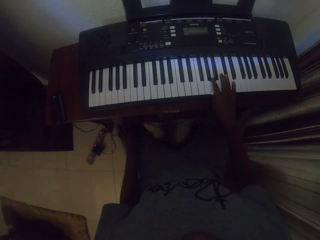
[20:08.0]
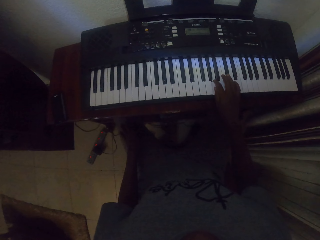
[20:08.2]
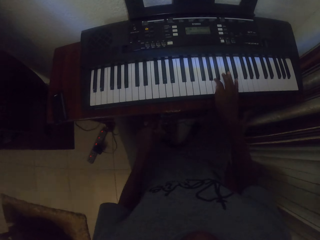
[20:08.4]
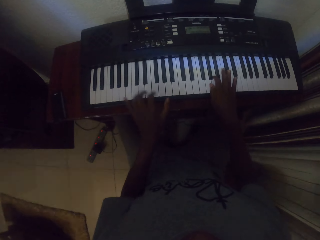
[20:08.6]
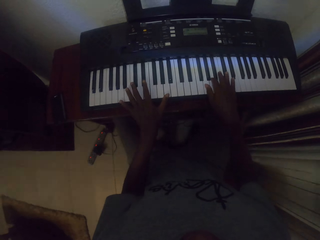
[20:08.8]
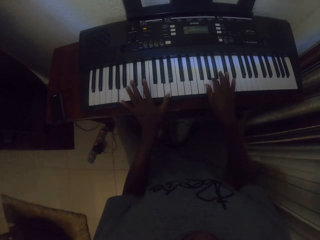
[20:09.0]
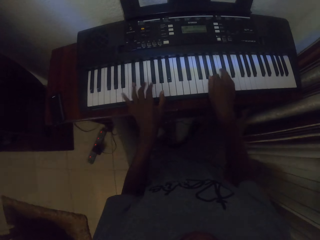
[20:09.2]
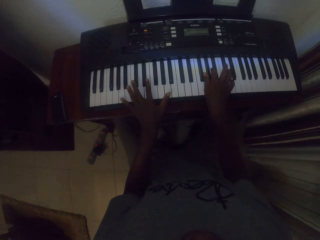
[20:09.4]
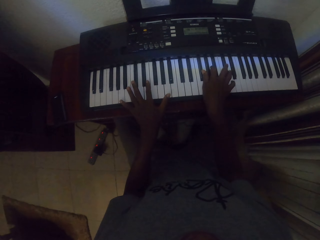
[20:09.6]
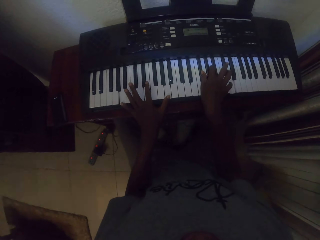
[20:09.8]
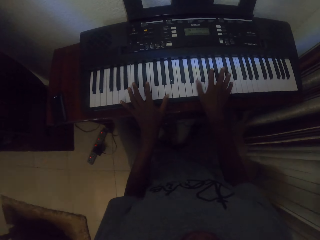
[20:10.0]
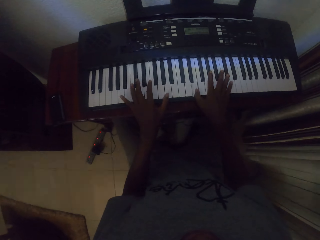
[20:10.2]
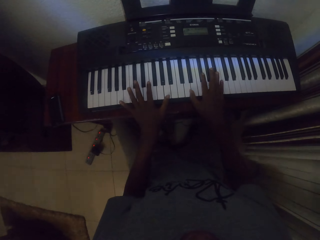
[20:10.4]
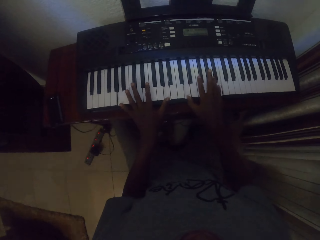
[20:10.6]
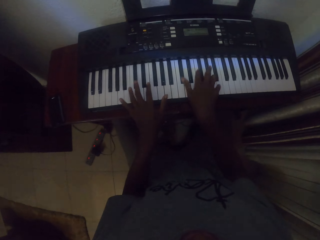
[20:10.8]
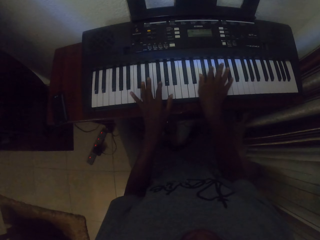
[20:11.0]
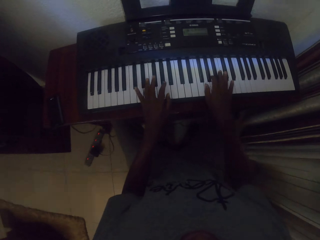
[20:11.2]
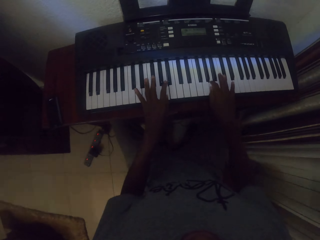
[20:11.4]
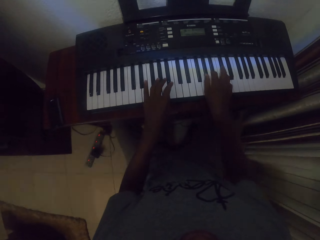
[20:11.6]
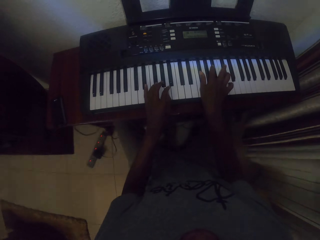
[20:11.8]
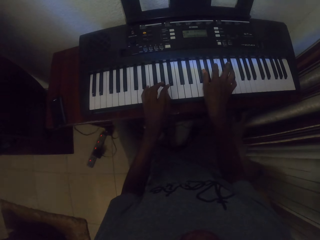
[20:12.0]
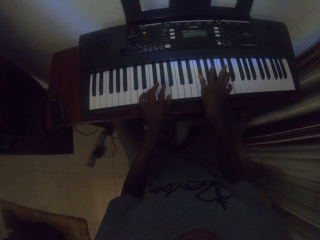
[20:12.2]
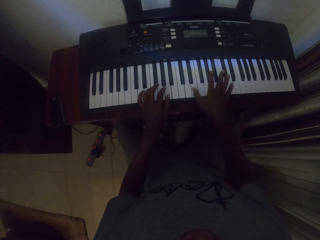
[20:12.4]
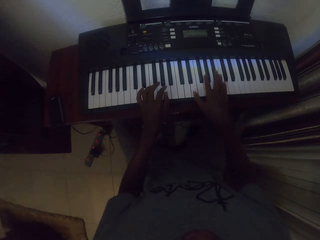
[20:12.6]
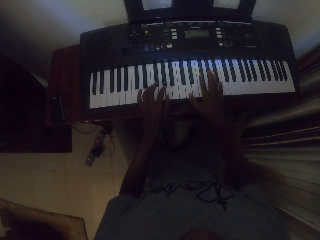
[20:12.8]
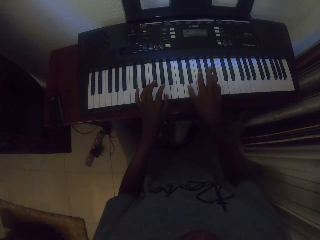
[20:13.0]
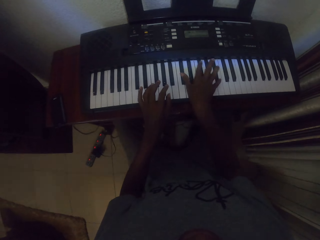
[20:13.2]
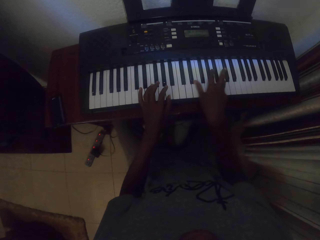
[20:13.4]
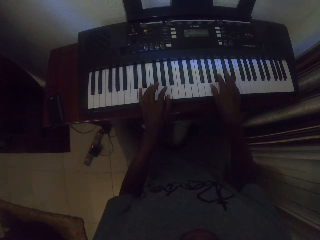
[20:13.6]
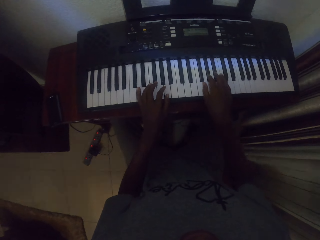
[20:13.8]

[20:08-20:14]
The camera wearer plays a piano.

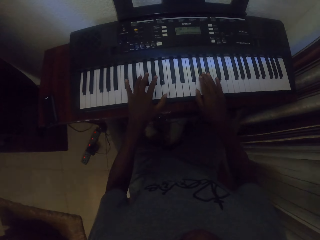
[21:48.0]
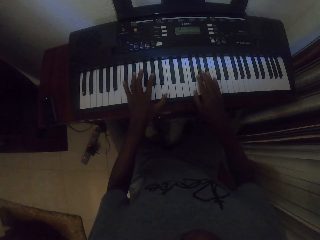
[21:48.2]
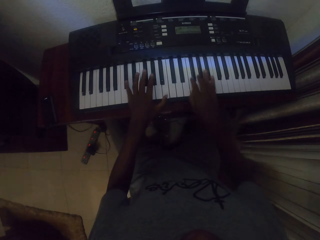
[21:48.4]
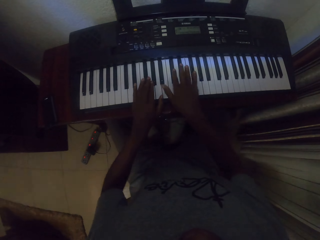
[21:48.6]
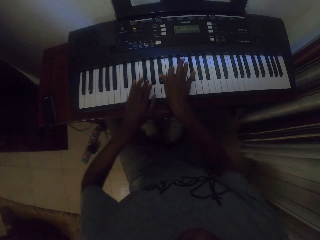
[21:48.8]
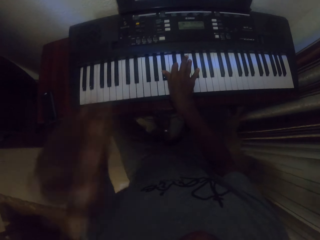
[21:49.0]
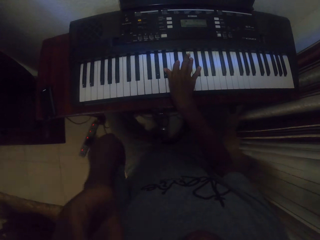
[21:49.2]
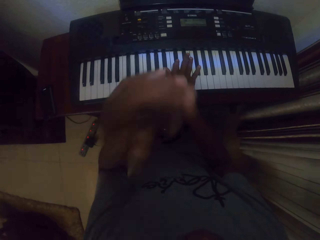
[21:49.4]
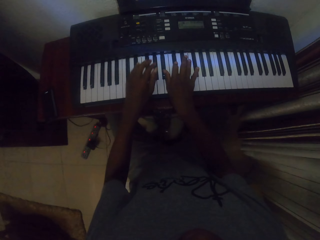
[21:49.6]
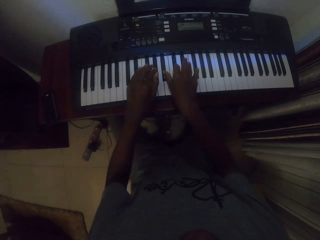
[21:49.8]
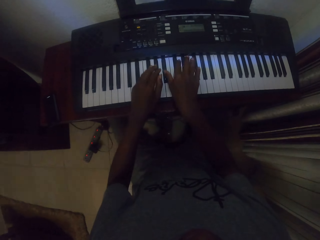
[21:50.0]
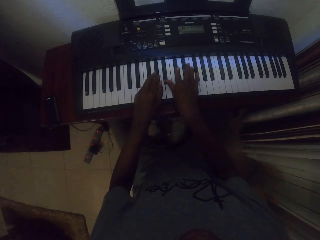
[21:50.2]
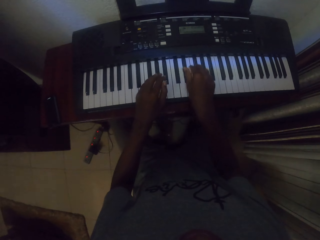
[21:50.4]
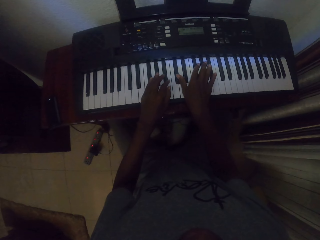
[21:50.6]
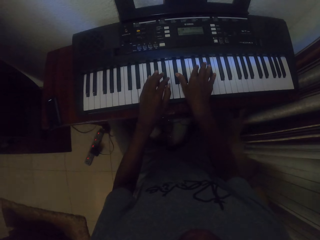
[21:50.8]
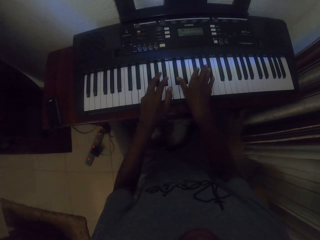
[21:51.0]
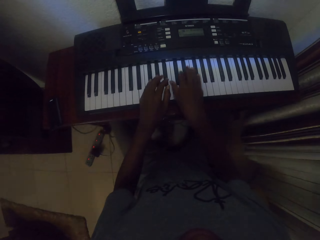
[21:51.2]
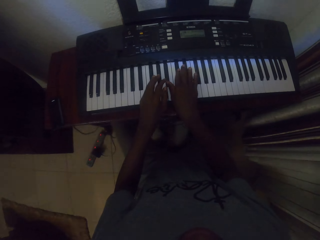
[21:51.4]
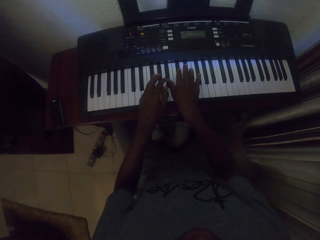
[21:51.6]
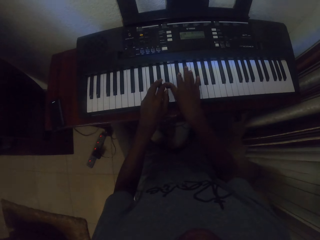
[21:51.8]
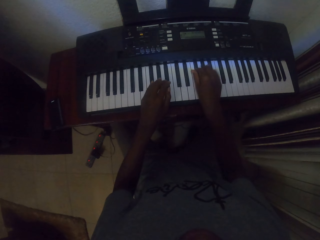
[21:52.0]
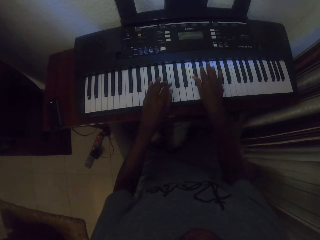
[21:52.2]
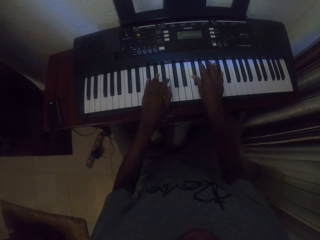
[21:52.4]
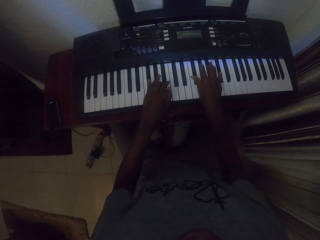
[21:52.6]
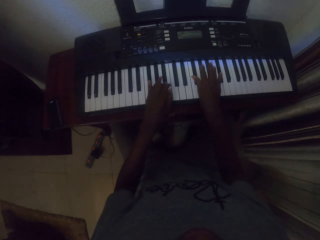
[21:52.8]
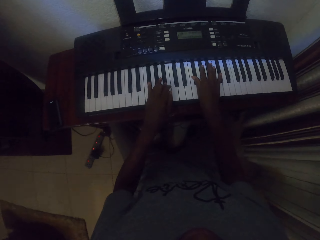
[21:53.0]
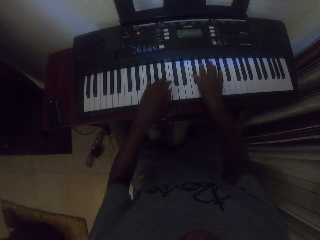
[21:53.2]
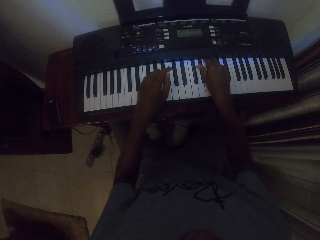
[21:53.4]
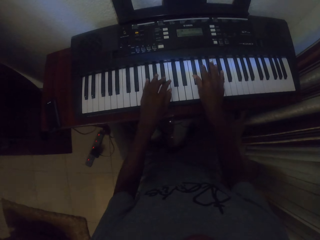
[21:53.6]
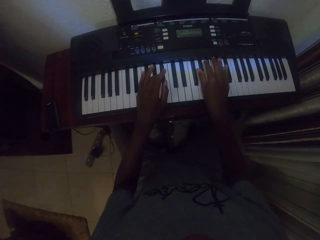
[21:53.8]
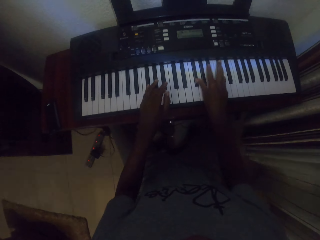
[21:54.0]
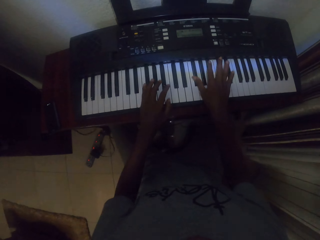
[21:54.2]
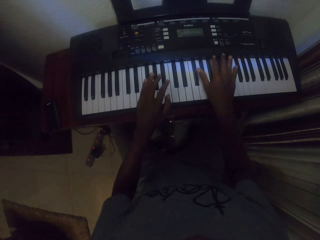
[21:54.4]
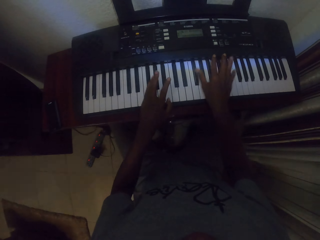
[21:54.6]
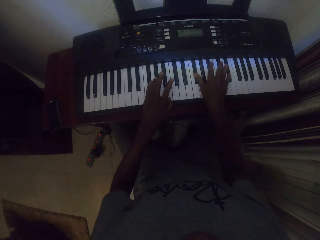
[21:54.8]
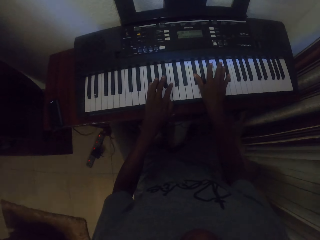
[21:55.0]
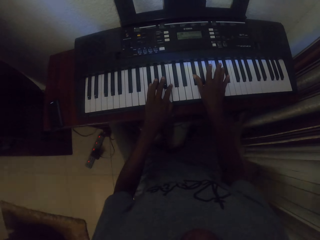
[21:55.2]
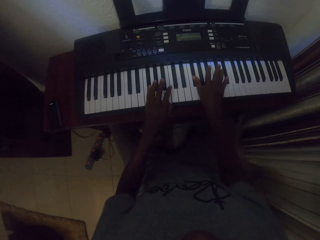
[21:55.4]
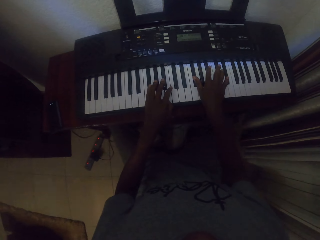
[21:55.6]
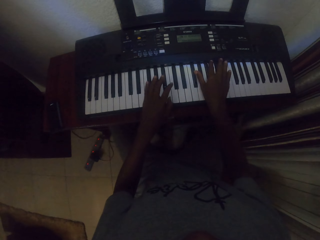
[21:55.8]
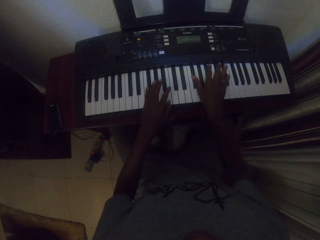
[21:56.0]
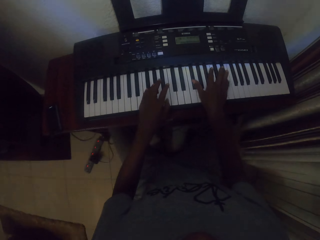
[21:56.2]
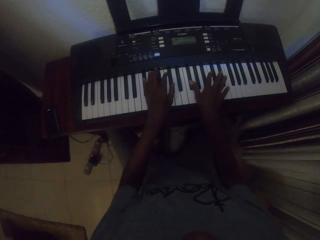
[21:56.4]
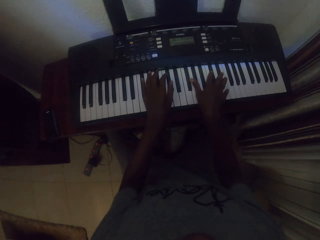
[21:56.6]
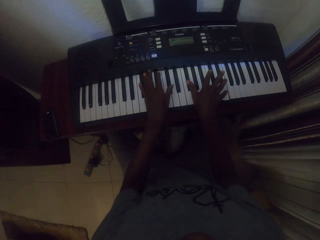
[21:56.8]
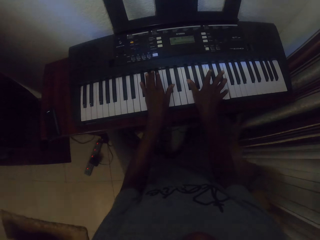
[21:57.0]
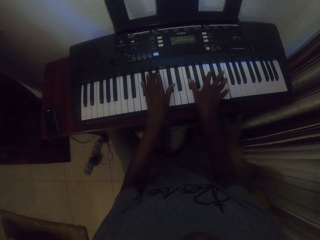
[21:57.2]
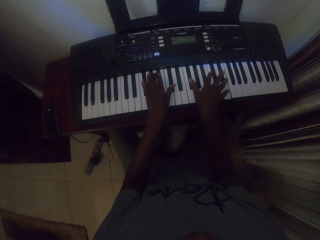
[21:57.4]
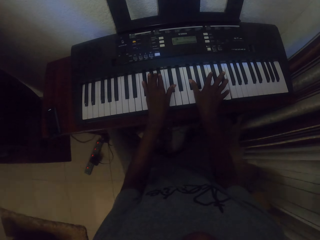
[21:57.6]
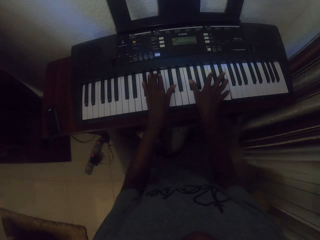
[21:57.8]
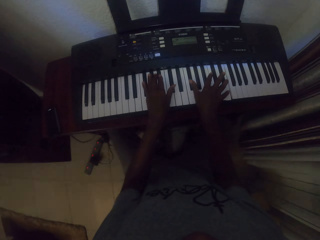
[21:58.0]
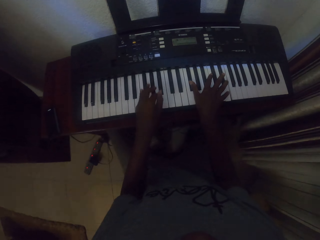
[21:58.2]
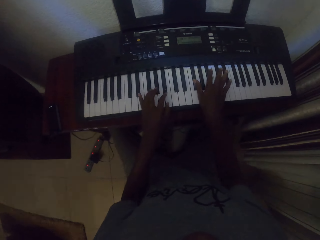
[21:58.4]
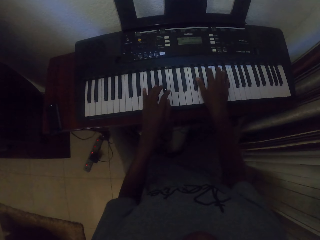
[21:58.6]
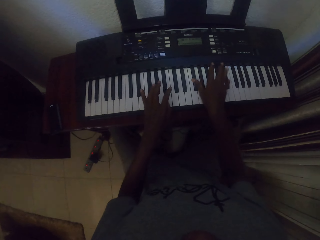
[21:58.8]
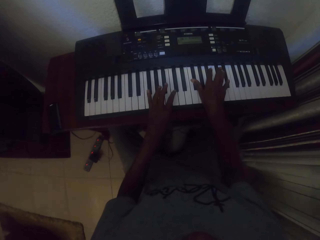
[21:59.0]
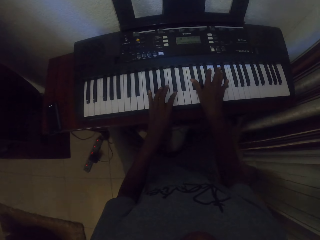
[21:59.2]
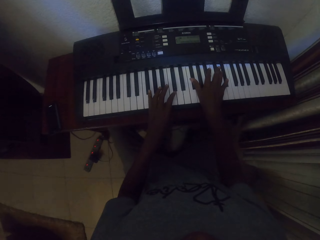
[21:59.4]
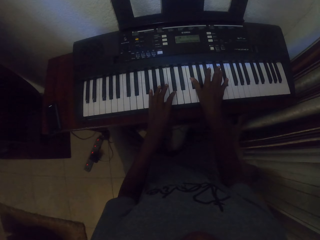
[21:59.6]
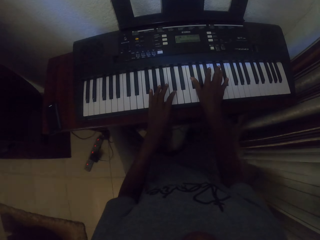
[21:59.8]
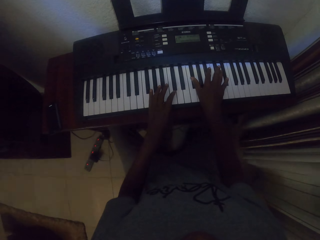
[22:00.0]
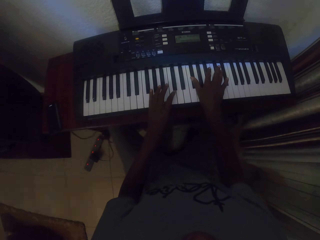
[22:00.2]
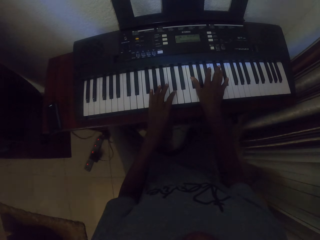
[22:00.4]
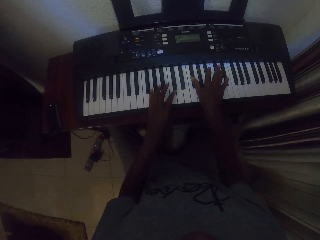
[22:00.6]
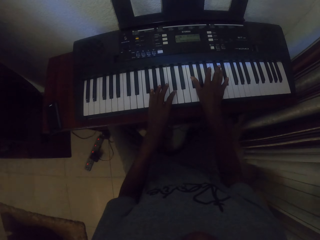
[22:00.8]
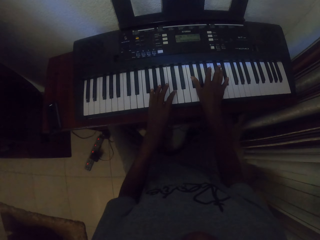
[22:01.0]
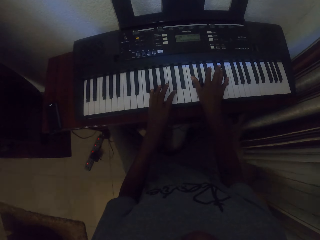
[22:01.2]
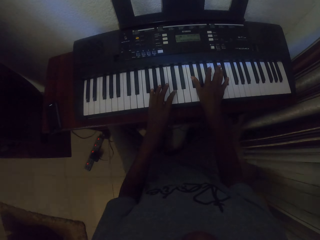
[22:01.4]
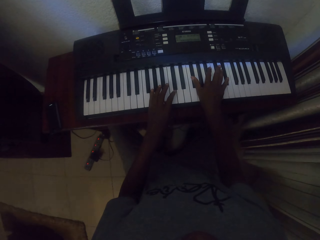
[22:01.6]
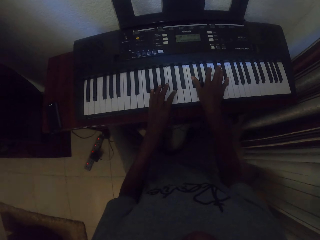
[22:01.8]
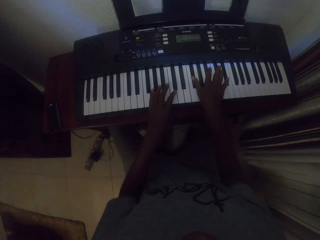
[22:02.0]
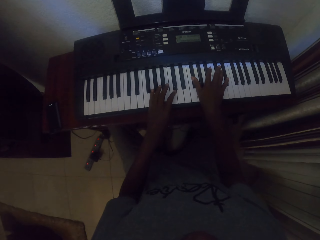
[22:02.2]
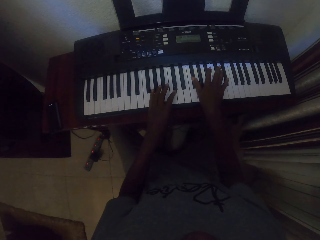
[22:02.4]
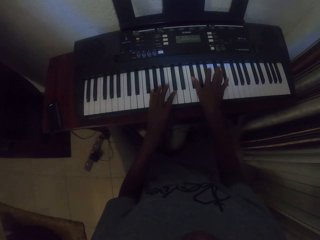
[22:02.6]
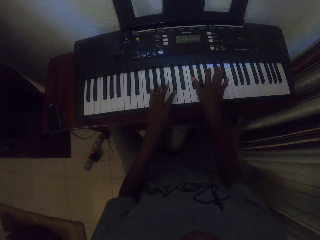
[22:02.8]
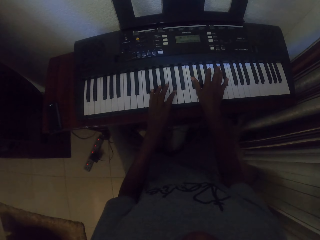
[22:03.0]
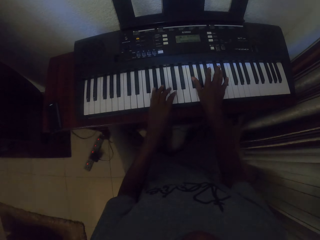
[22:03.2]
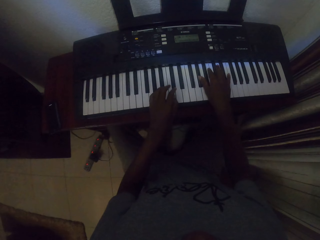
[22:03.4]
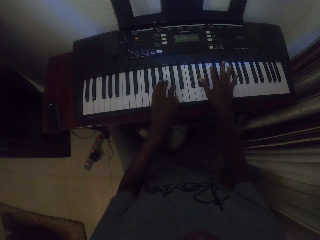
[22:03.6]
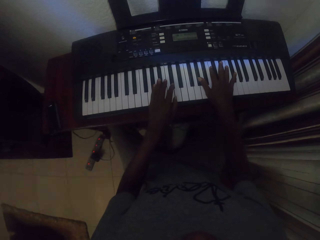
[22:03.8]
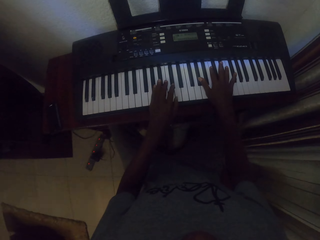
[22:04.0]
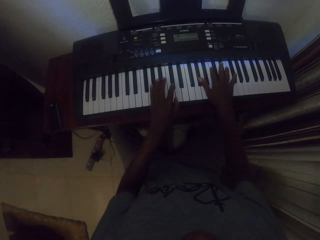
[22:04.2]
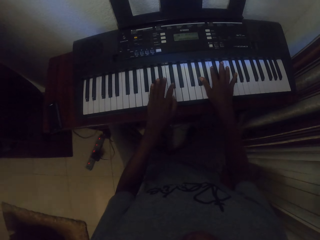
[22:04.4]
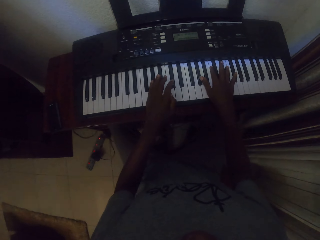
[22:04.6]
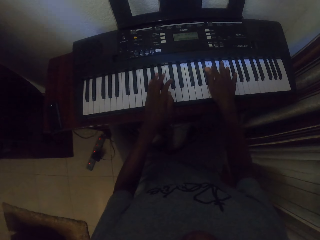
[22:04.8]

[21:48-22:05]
The camera wearer touches the face. They play the piano.
